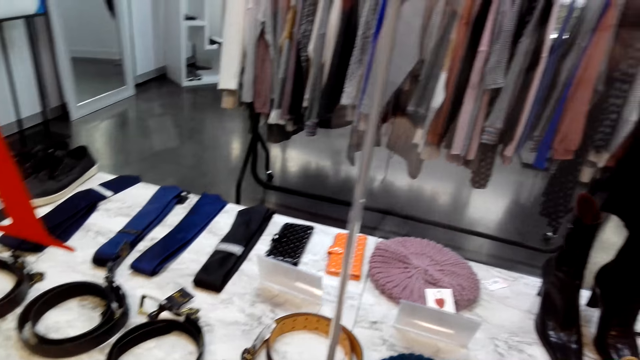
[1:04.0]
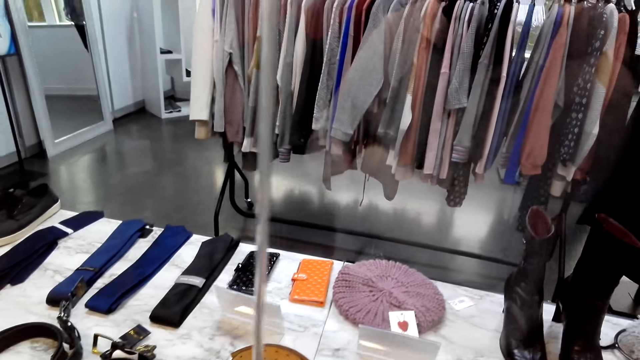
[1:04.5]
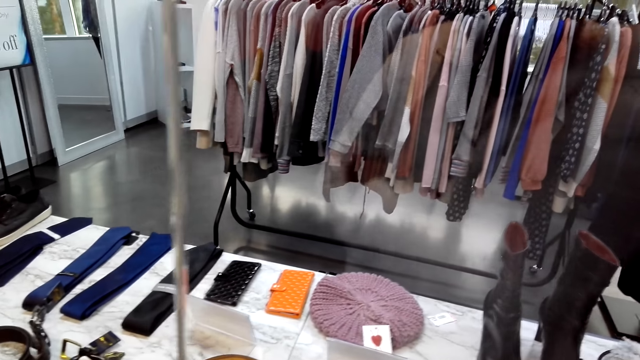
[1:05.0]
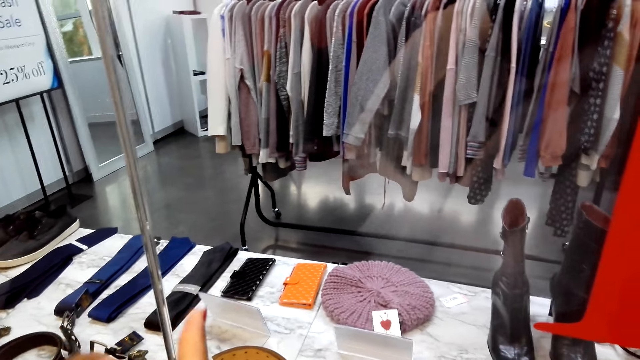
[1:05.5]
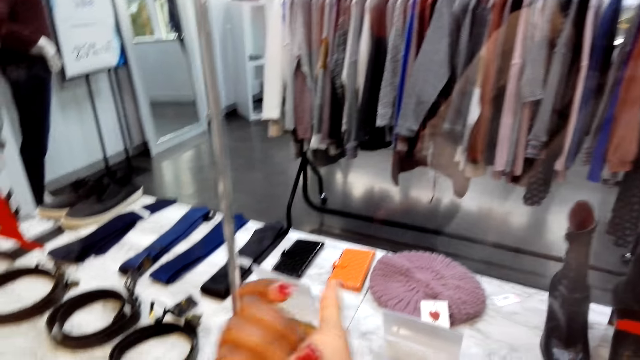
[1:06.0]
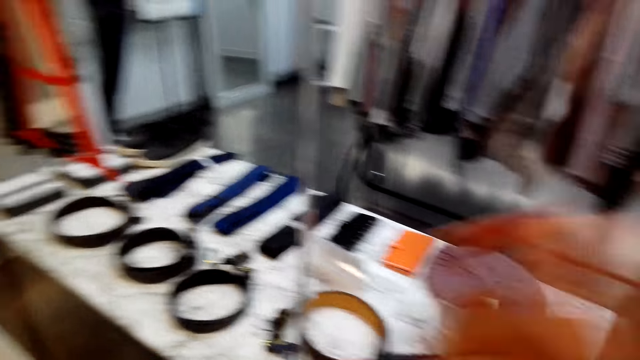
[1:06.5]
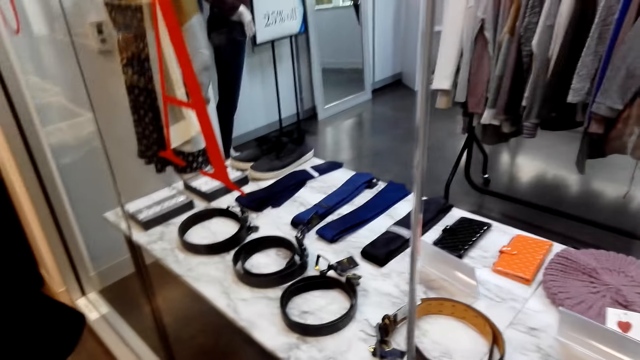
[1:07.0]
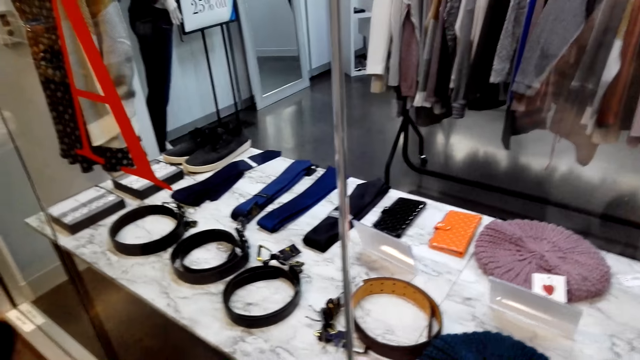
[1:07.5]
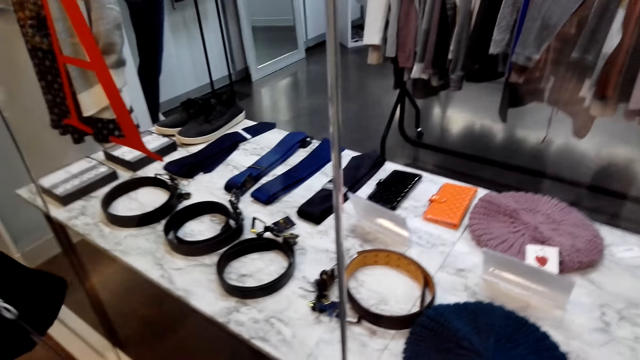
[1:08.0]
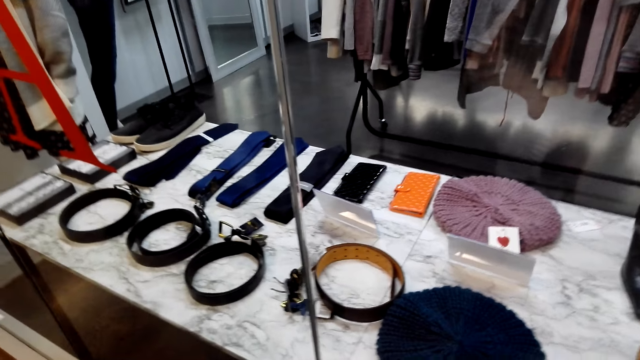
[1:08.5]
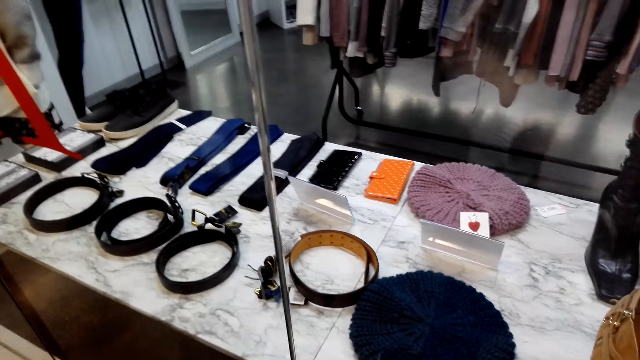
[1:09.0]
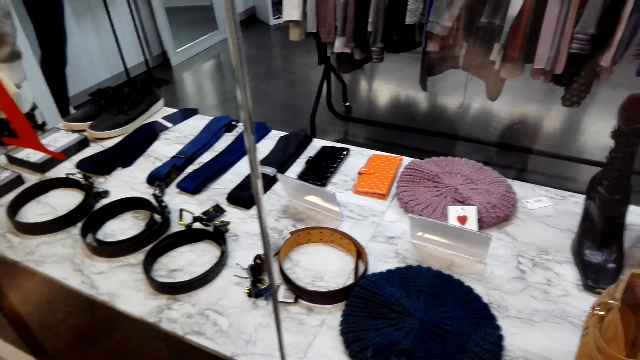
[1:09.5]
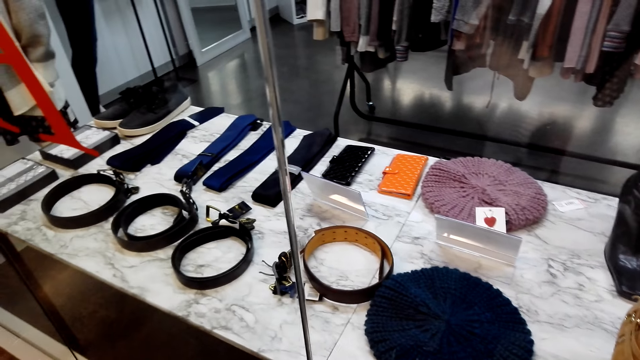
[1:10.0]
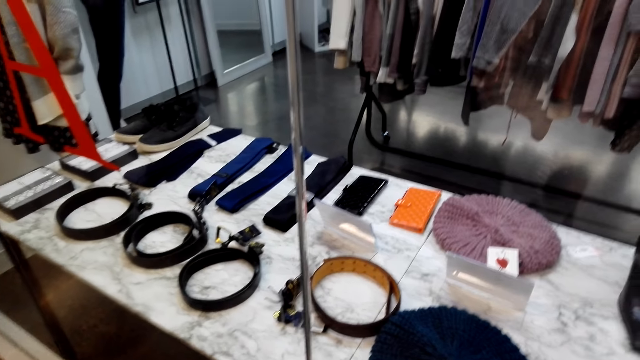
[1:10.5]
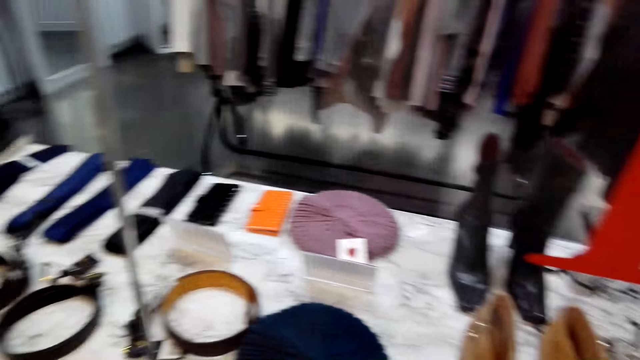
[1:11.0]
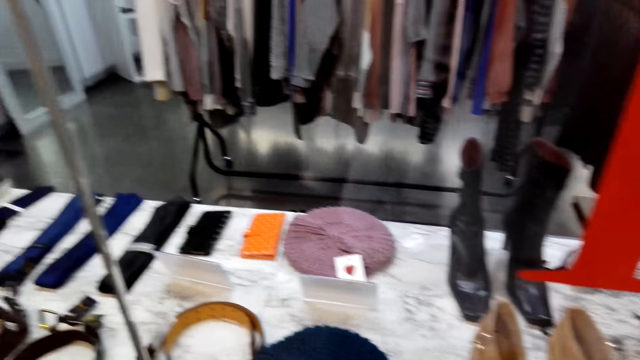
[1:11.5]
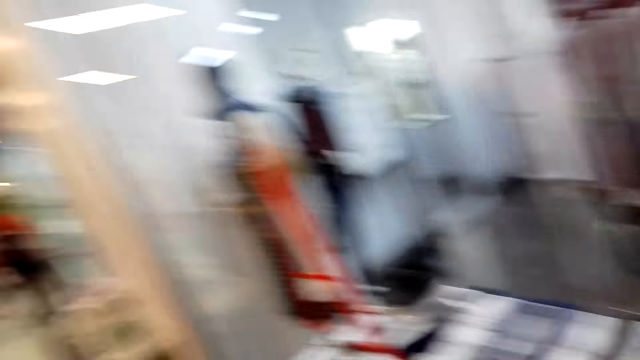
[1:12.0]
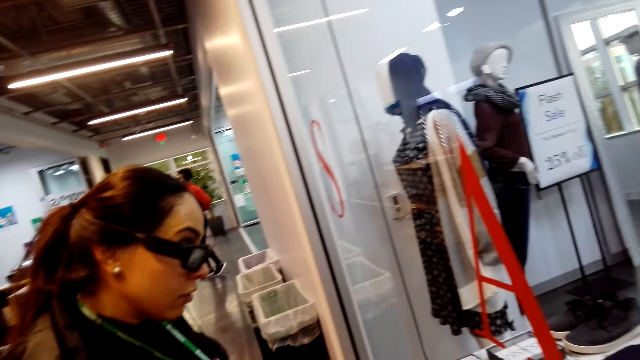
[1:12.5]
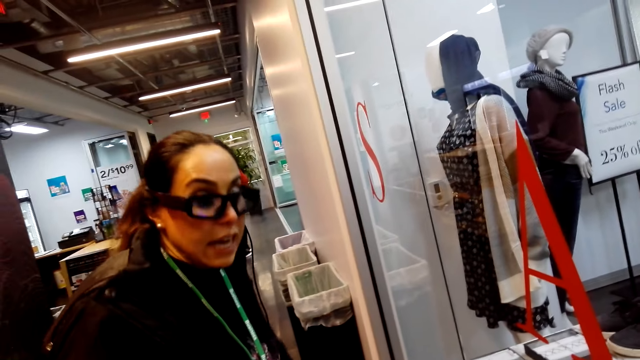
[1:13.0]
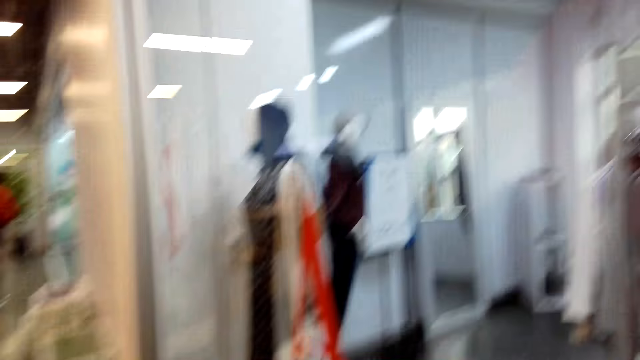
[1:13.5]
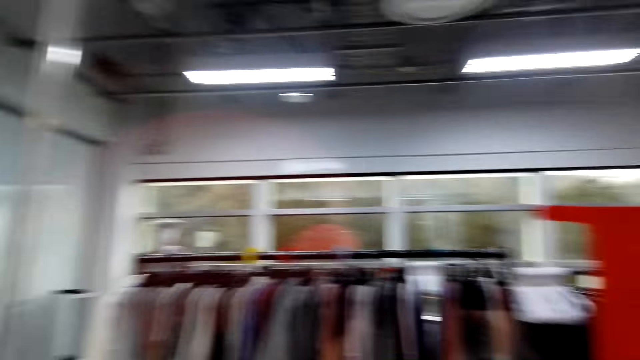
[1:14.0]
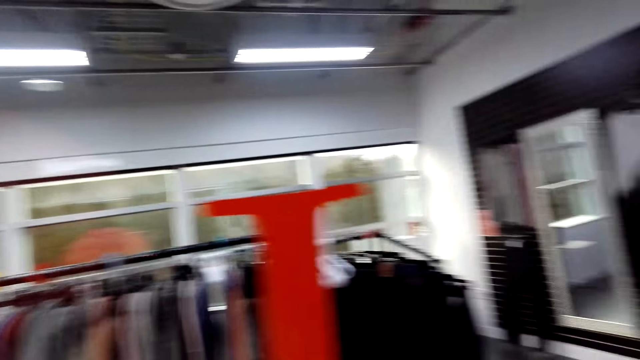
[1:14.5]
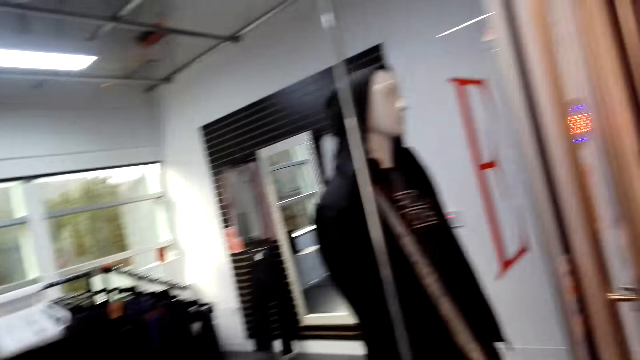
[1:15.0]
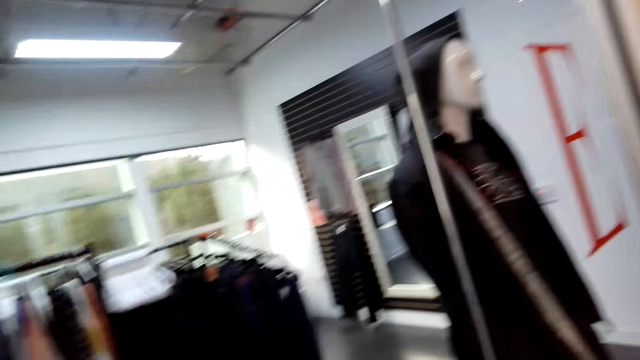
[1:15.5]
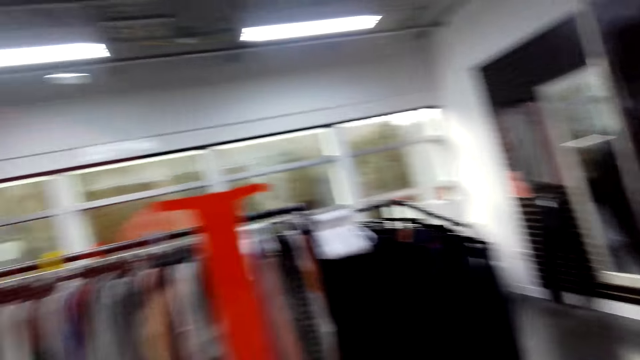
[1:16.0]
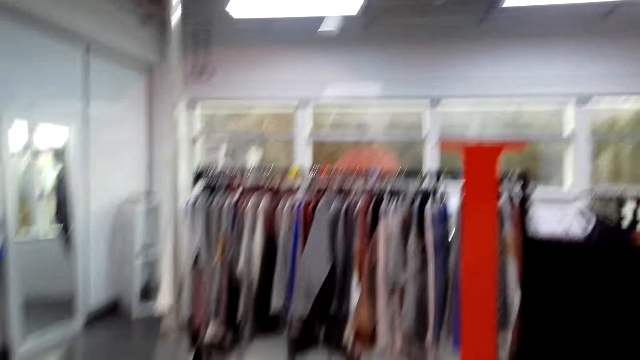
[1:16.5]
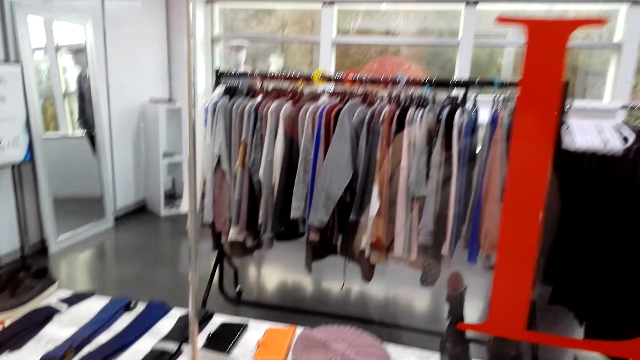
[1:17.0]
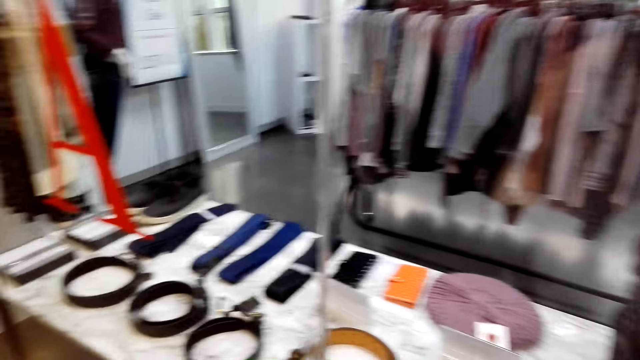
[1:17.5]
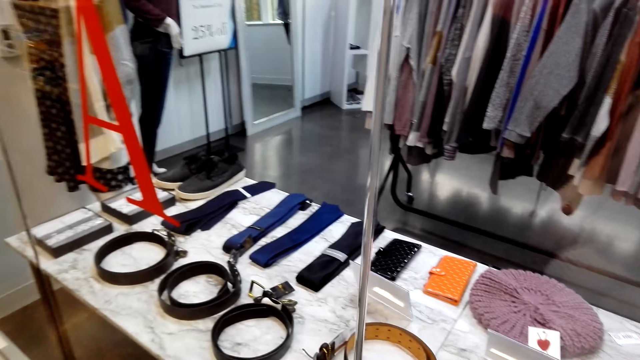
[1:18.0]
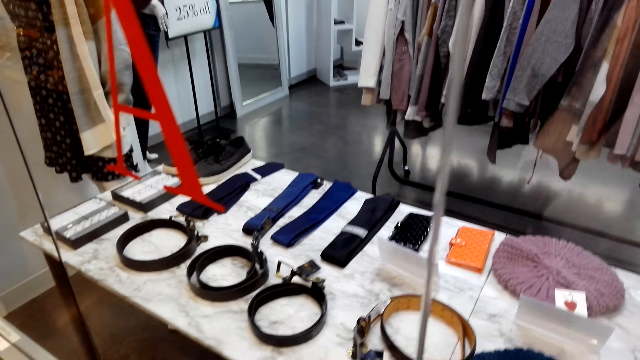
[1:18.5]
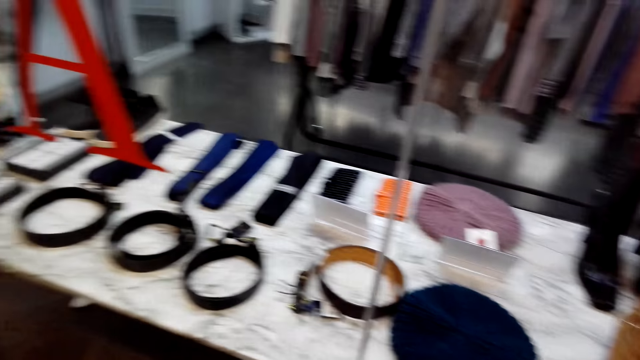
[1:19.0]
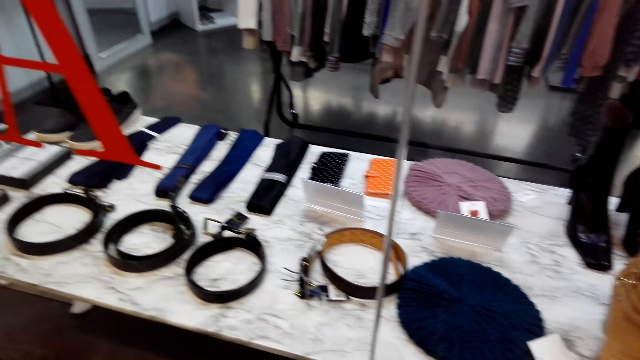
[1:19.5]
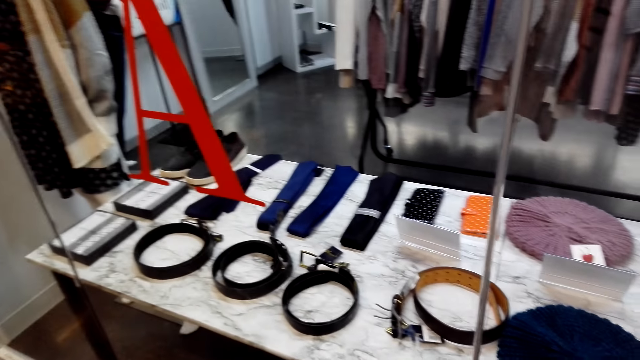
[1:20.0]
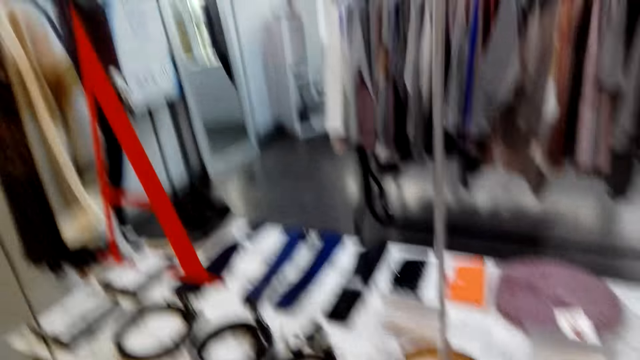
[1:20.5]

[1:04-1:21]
The camera wearer talks to a woman. They point at the clothes. They dialogue with the woman. They look around the clothing store.

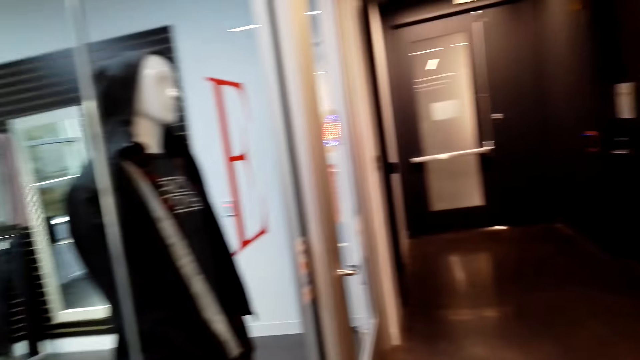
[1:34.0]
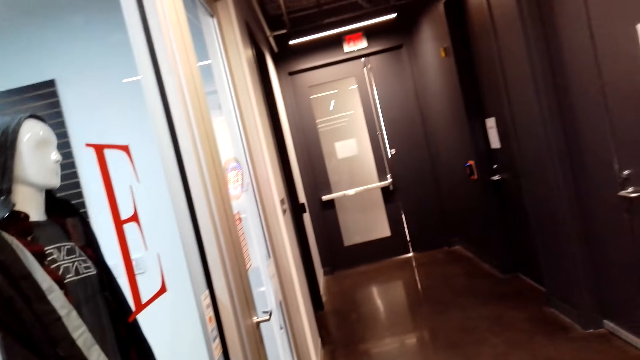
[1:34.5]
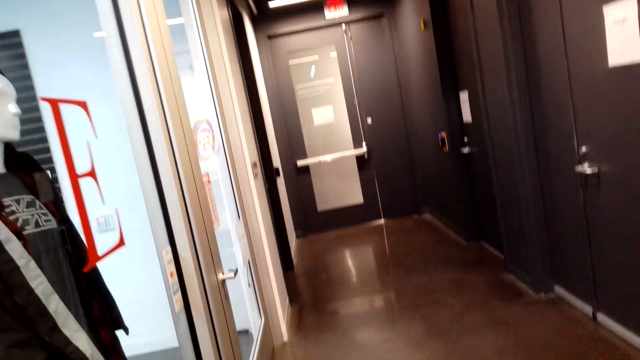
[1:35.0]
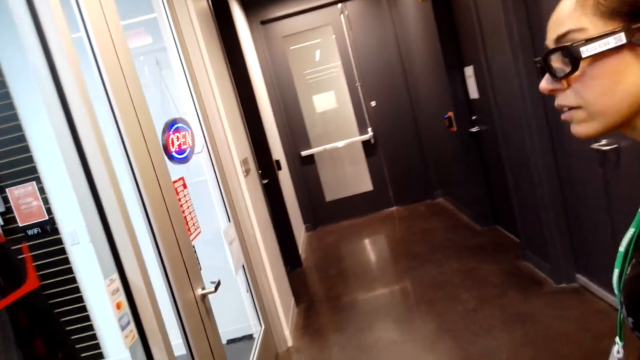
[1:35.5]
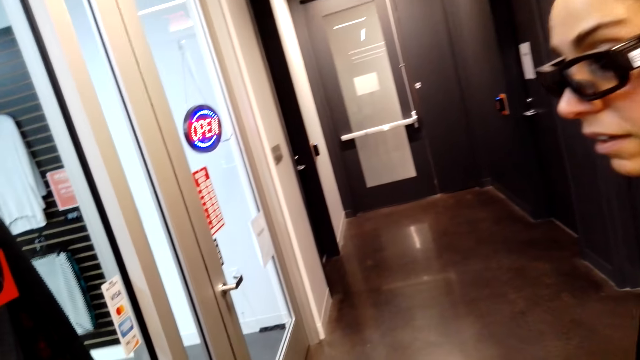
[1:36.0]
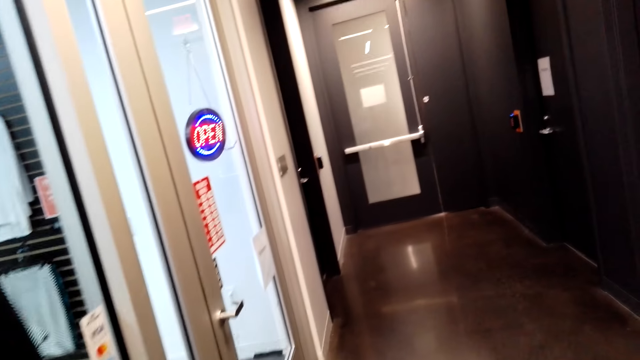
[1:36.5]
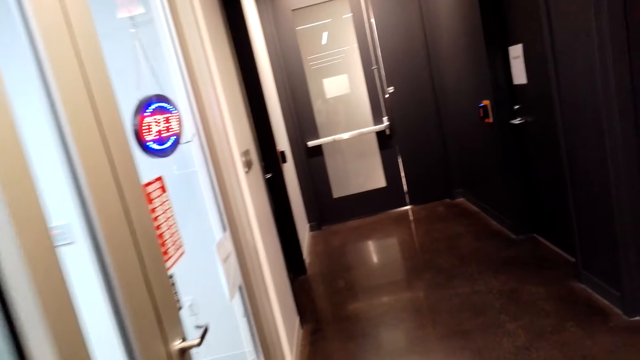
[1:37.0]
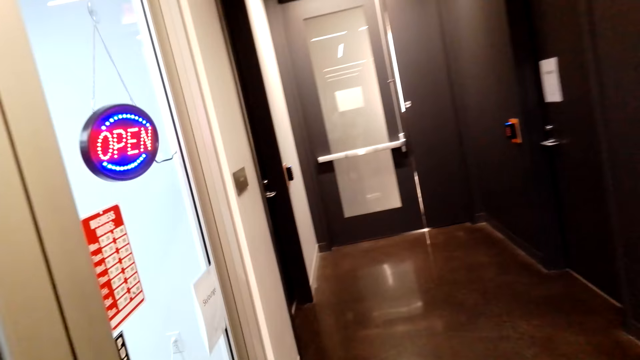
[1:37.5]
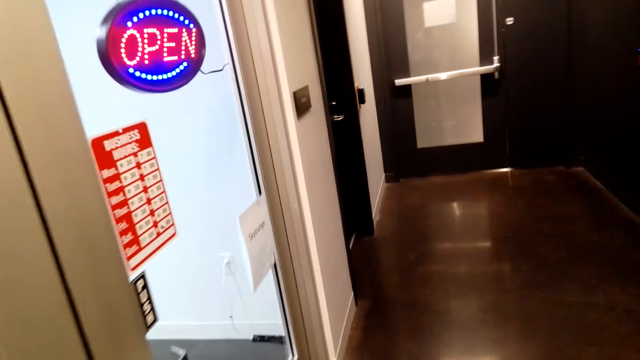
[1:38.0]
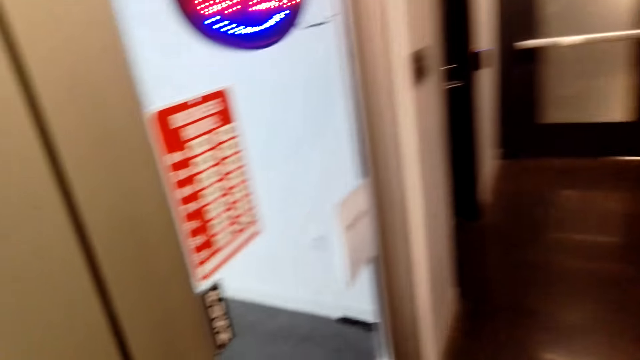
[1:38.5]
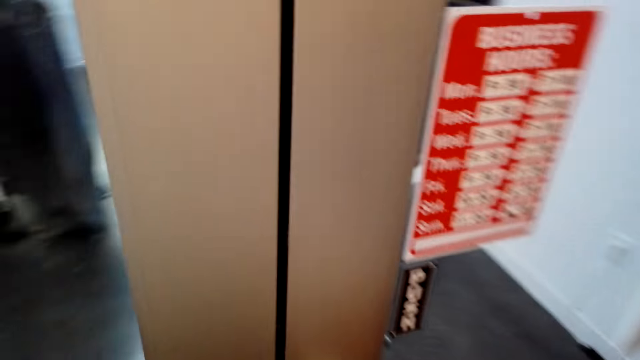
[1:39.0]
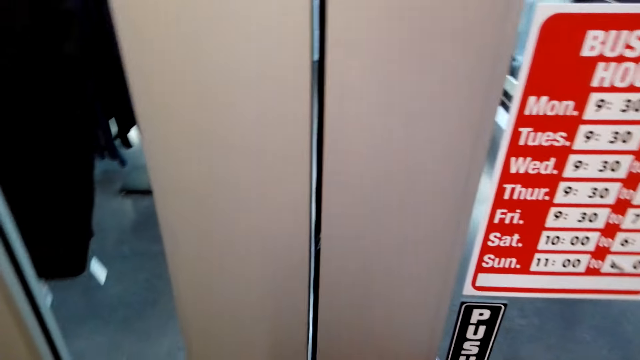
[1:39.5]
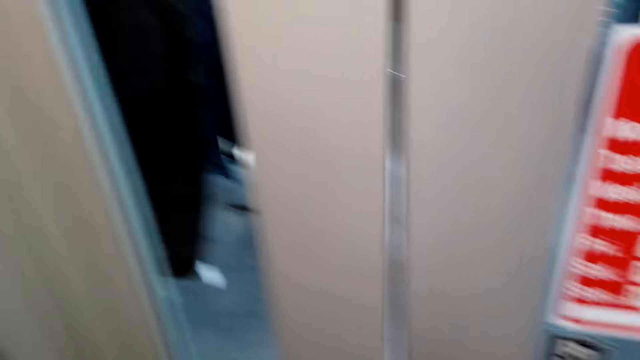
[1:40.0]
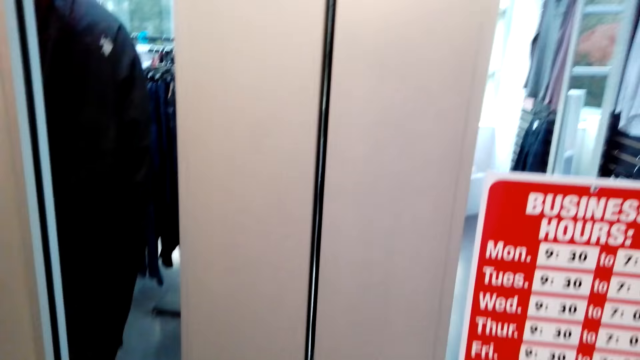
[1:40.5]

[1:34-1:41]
A woman moves around. The camera wearer moves around.
